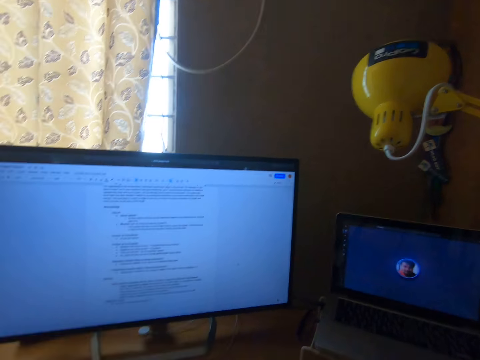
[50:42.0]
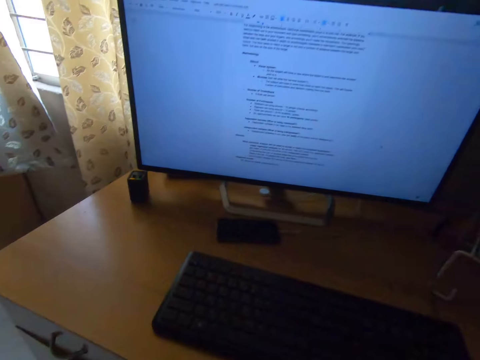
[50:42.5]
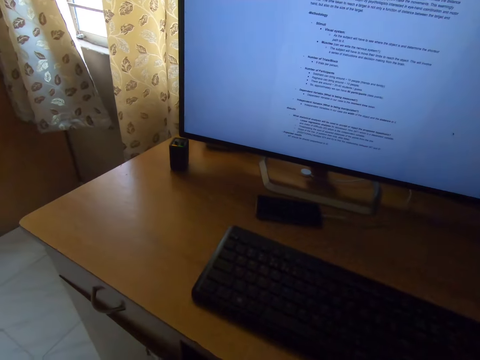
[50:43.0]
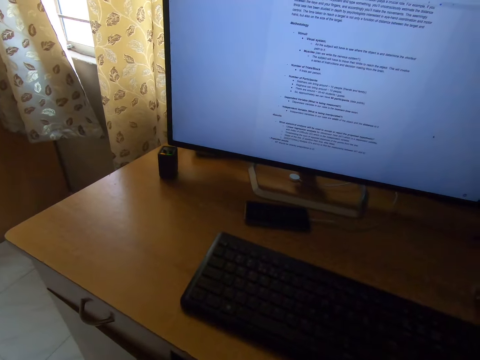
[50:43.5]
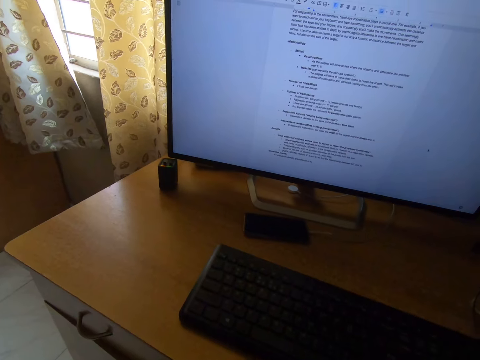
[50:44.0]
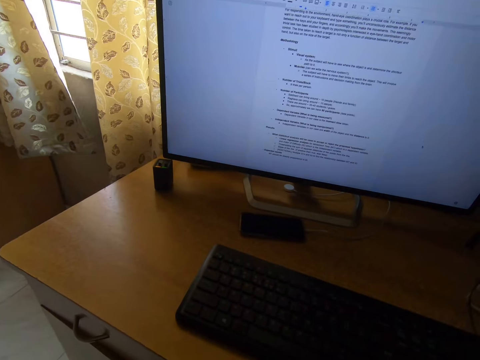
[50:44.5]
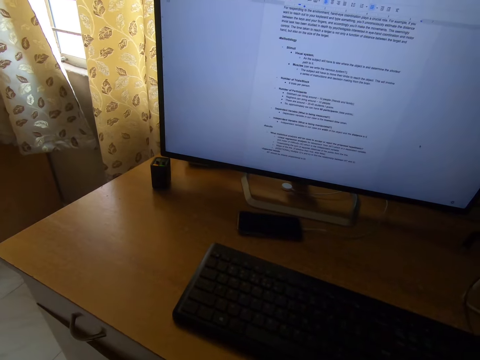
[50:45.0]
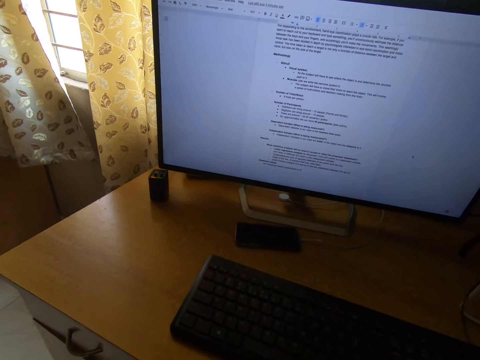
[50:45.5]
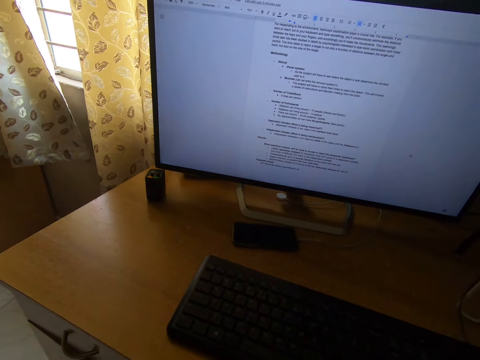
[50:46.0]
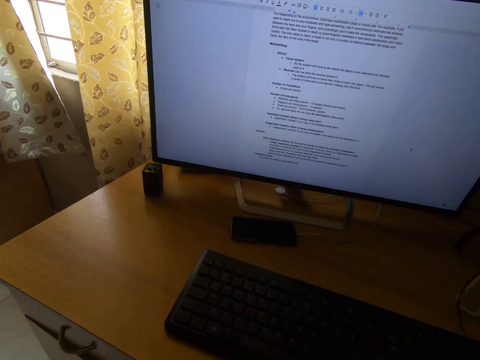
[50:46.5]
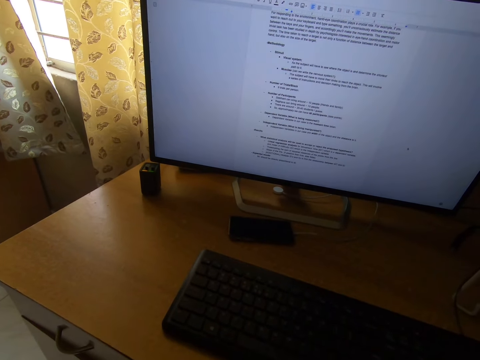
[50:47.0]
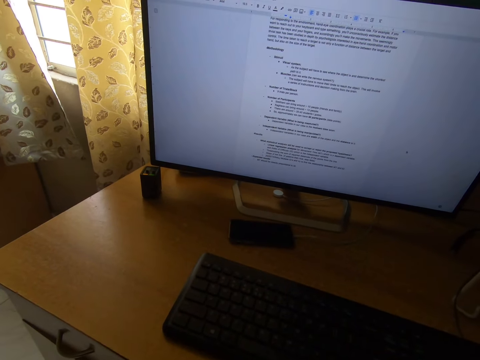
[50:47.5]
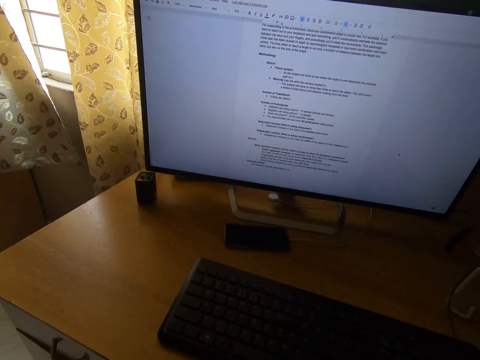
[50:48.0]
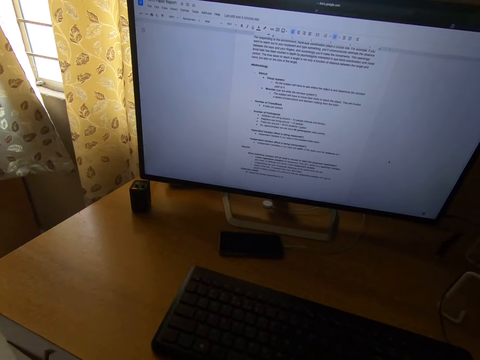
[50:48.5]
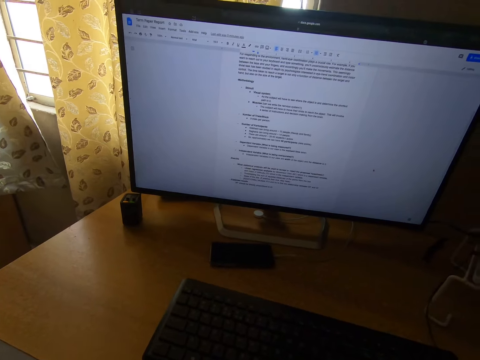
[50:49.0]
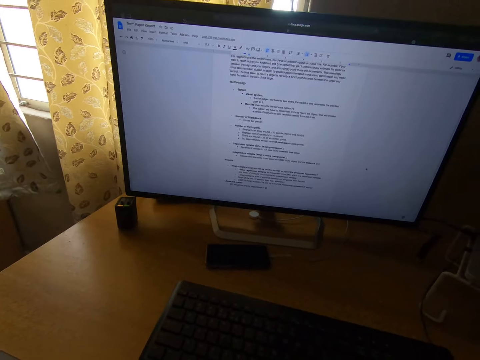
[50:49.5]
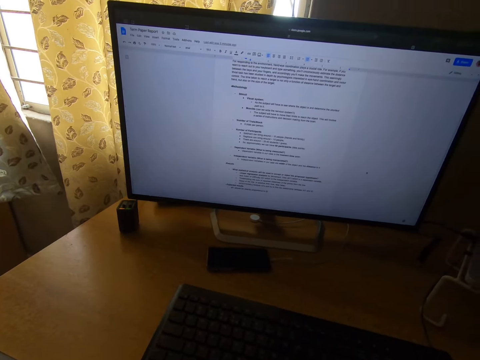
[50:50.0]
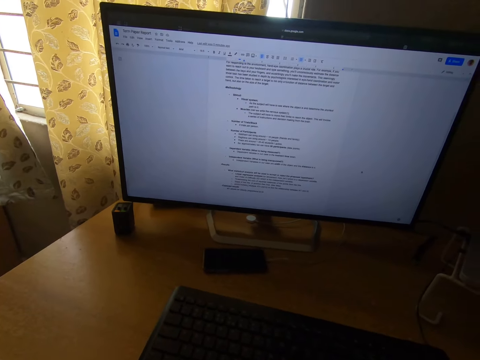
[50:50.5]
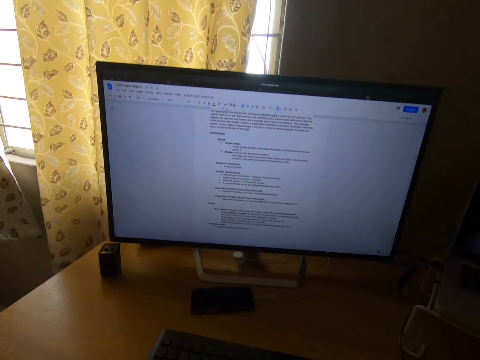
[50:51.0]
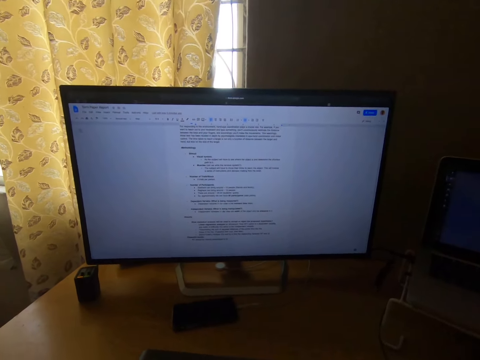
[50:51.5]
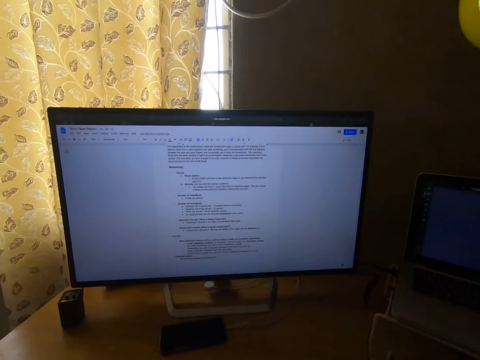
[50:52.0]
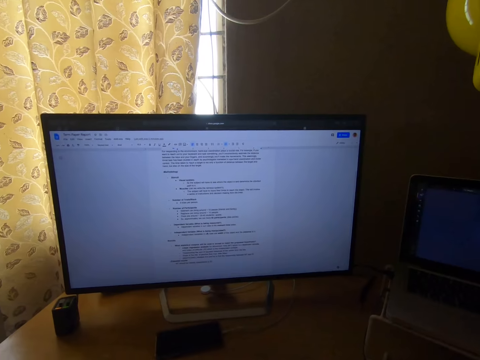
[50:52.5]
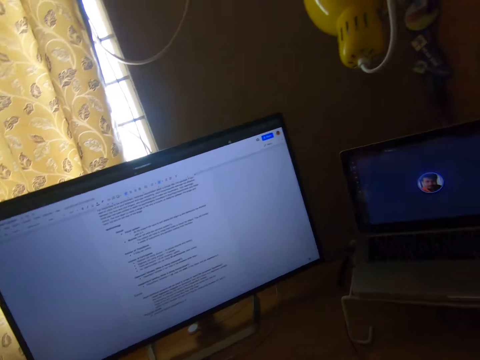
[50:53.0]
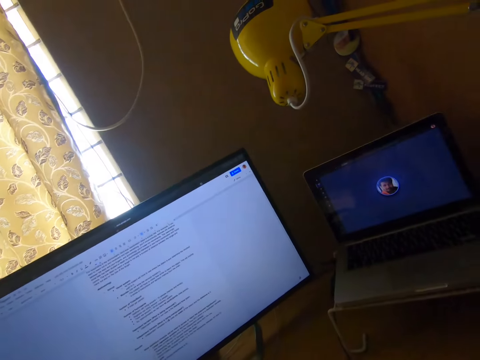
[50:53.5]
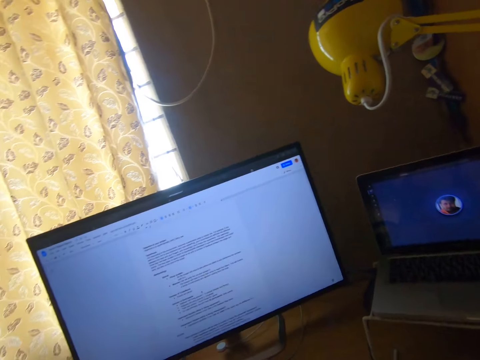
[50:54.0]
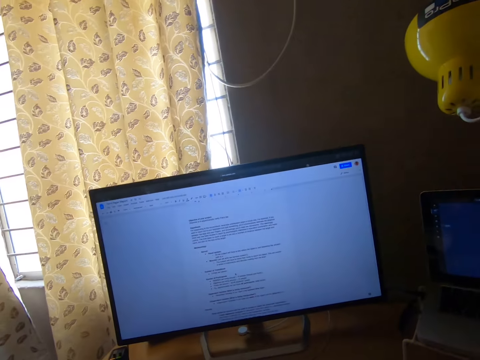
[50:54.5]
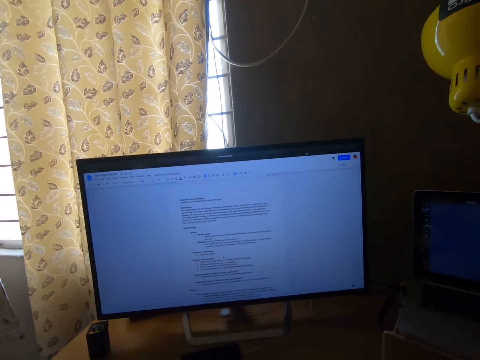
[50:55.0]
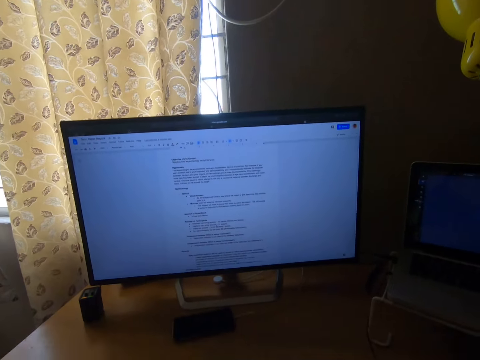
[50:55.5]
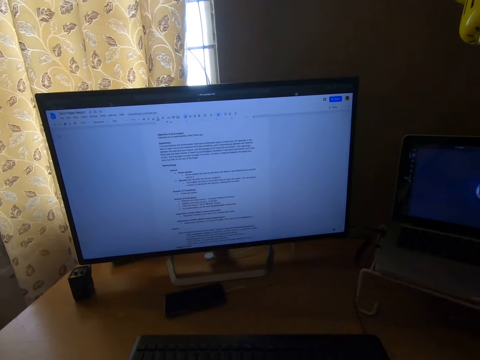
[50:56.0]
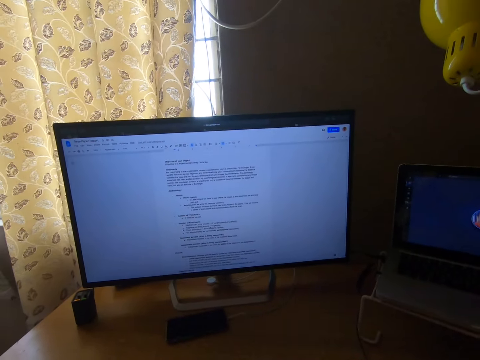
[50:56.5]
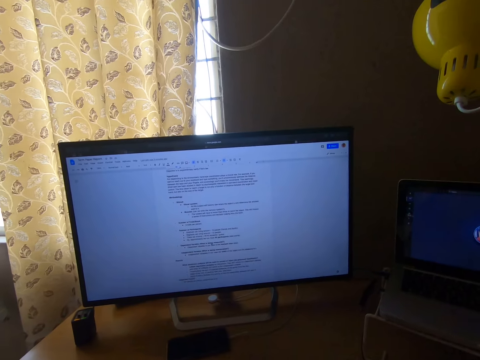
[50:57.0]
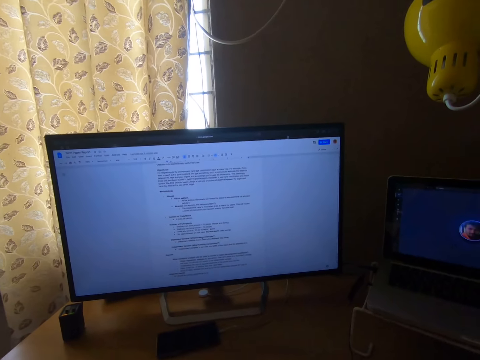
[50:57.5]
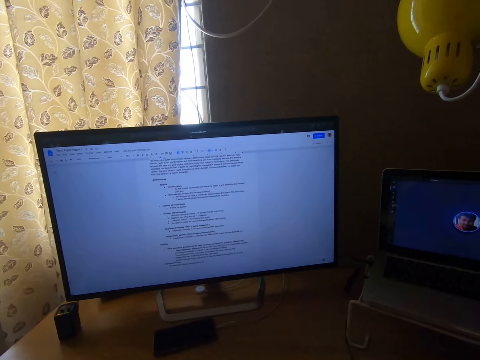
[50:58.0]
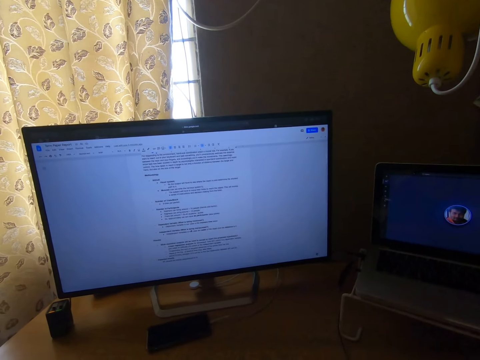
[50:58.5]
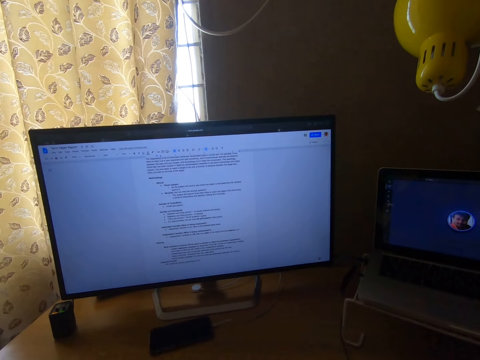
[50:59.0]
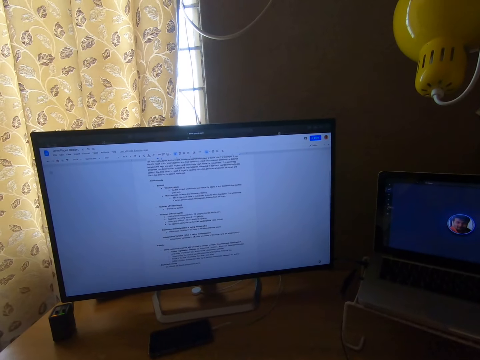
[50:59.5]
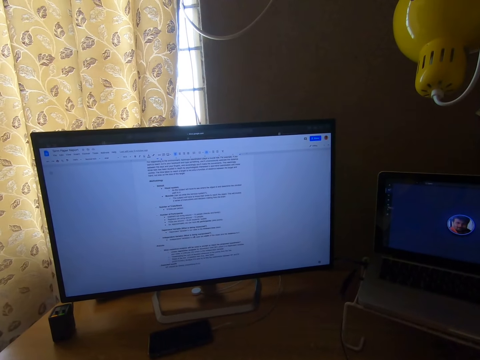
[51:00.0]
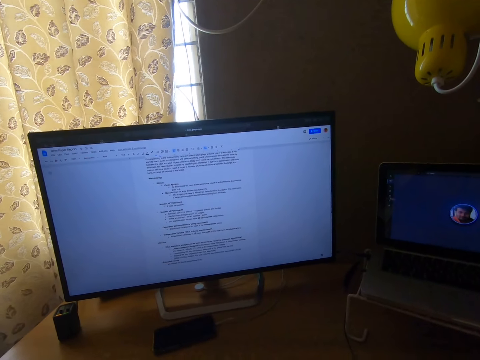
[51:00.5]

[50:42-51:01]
The camera wearer stares at the desktop monitor. They stare at the monitor screen on the table. They look around the room. They scroll the page on the monitor. They operate on the computer.

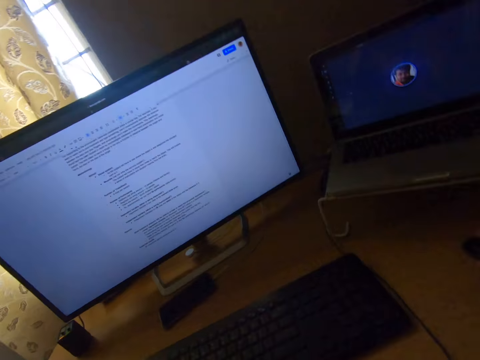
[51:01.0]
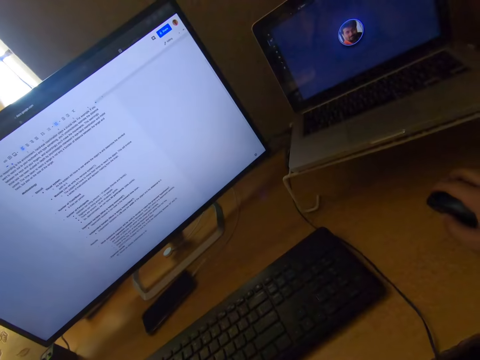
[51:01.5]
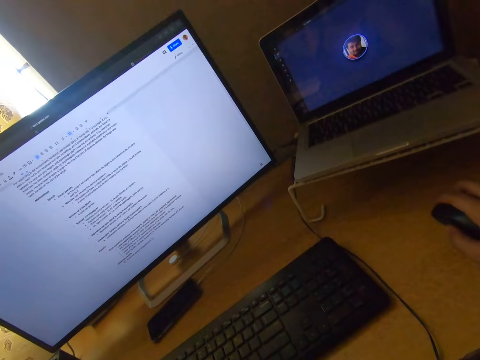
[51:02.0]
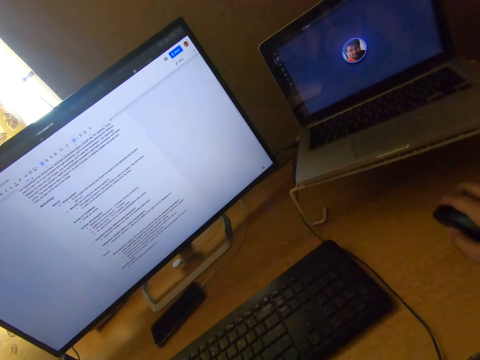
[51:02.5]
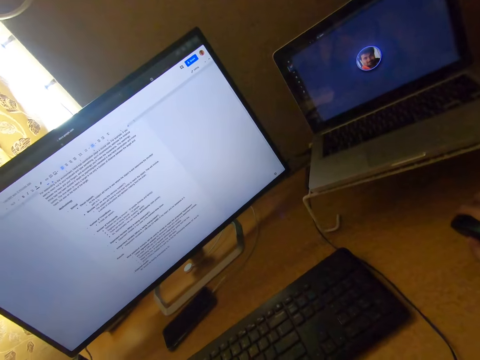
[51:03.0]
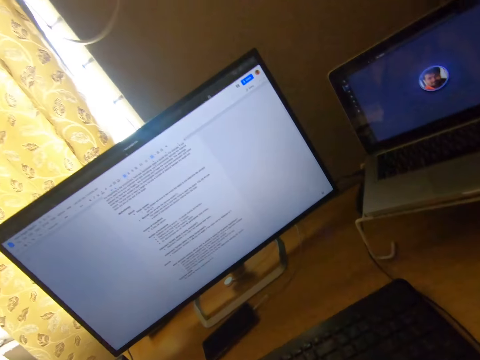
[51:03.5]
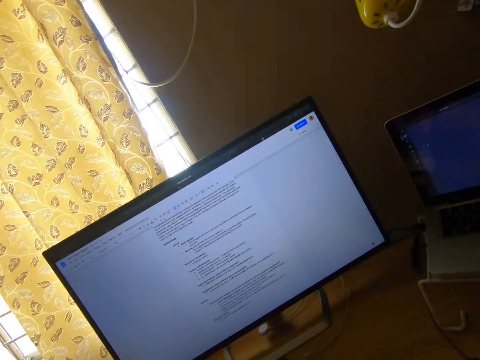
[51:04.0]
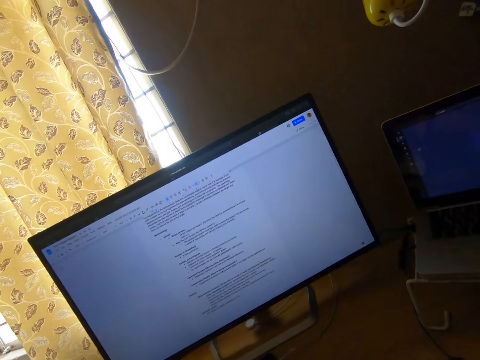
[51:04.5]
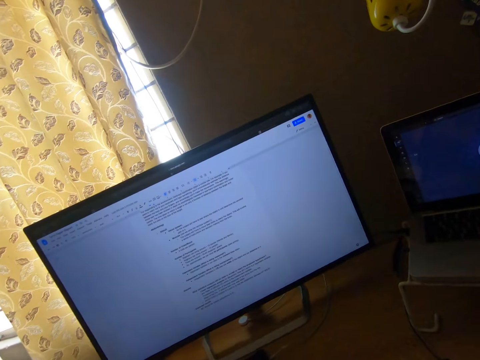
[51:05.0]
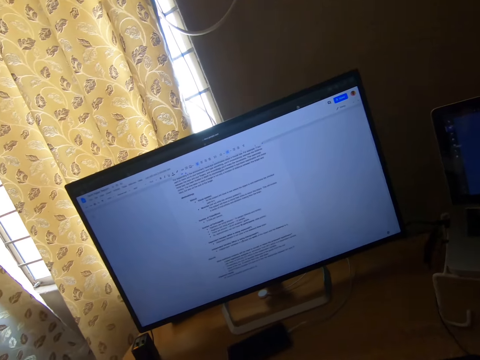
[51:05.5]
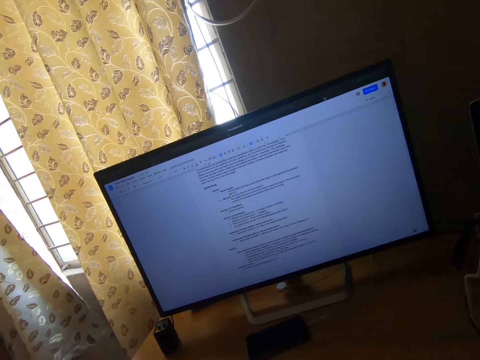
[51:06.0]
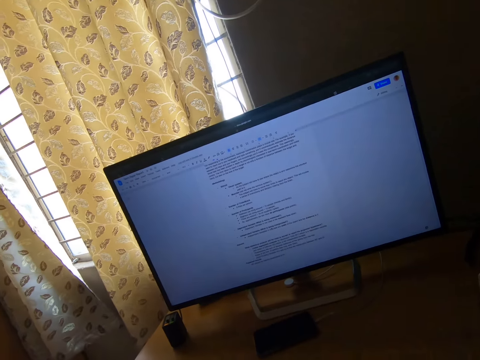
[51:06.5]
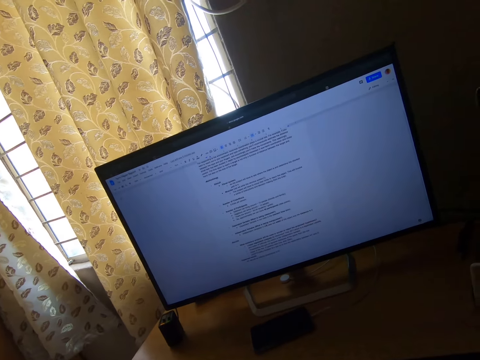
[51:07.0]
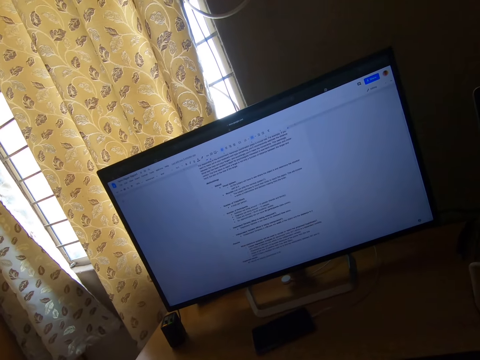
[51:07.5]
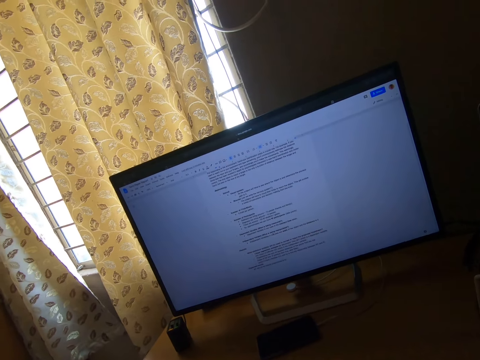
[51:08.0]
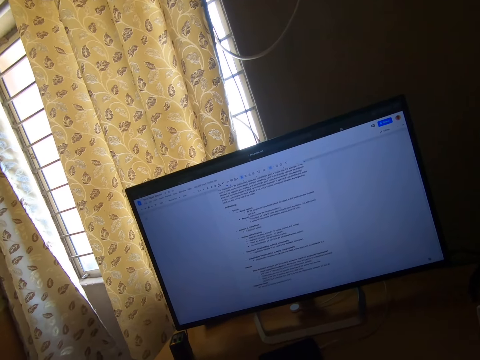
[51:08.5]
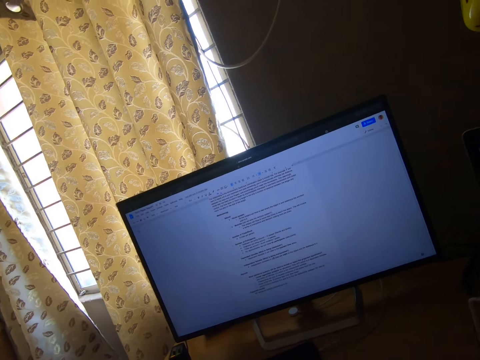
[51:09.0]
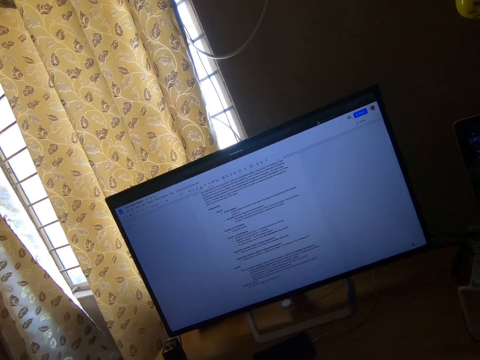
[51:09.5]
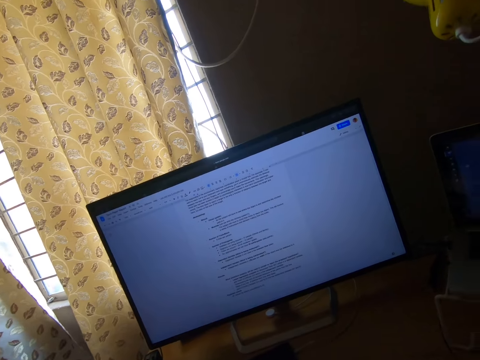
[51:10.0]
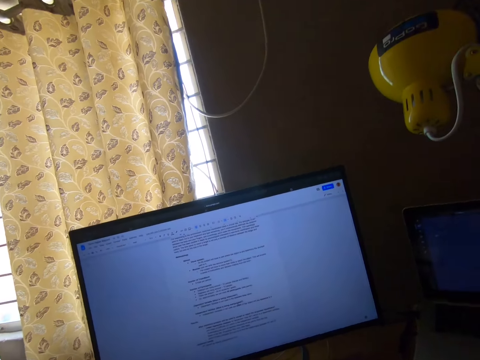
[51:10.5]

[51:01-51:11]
The camera wearer moves the mouse on the table with his left hand. He looks around the room.
